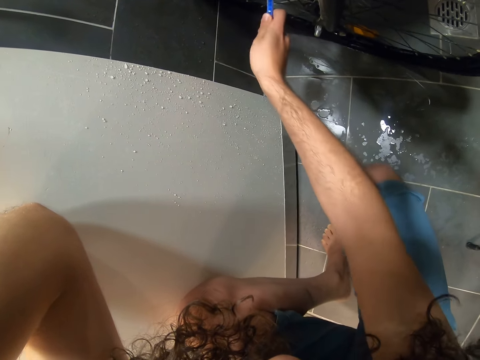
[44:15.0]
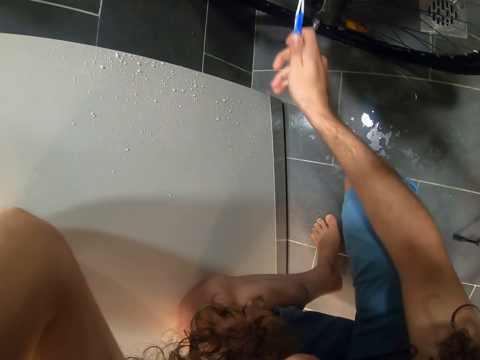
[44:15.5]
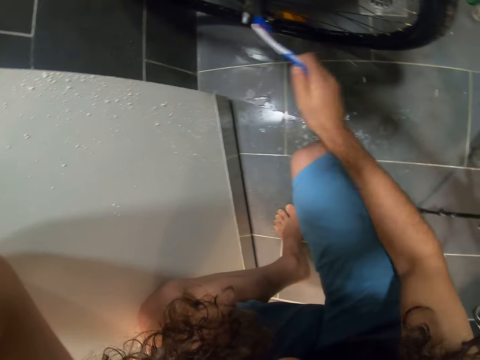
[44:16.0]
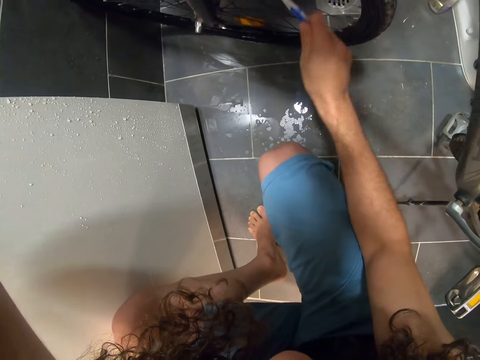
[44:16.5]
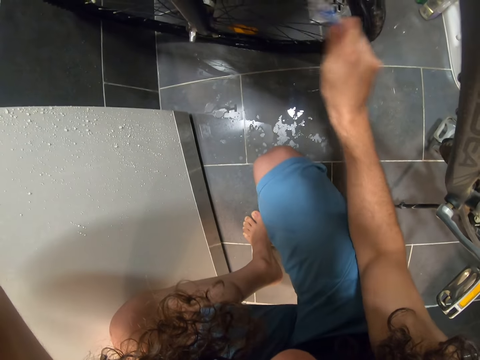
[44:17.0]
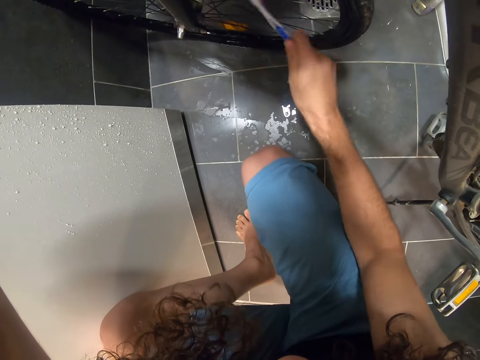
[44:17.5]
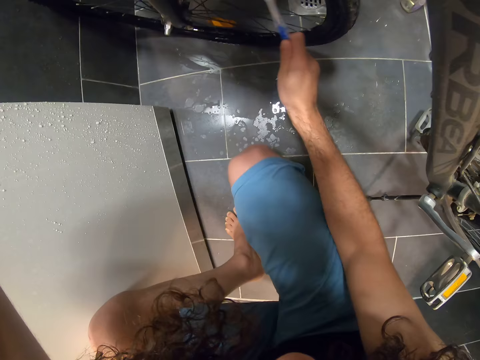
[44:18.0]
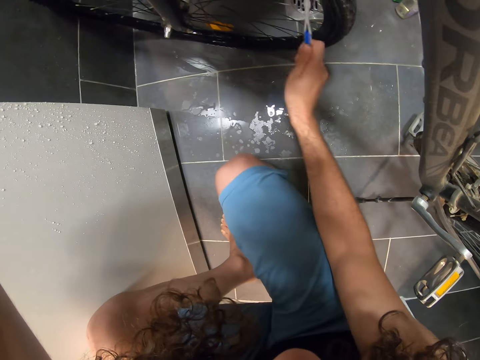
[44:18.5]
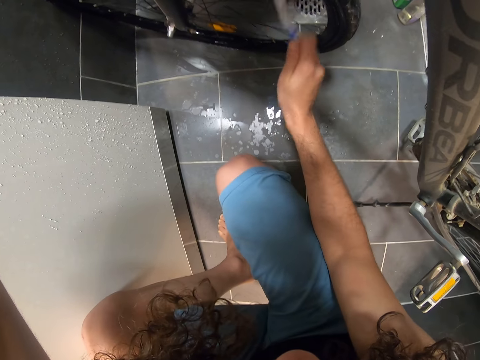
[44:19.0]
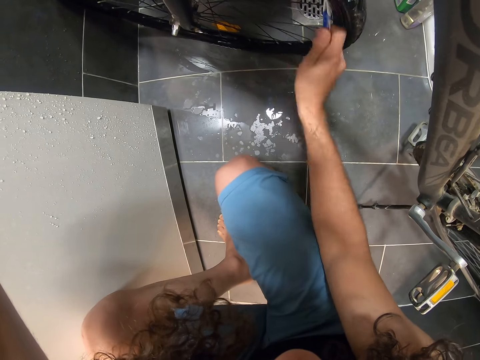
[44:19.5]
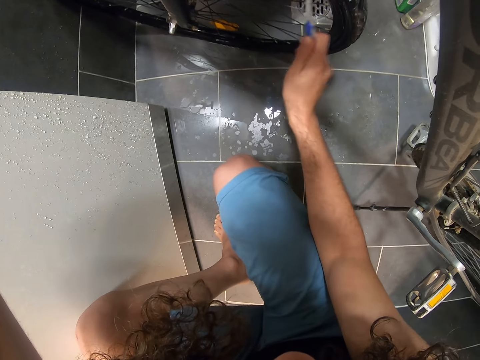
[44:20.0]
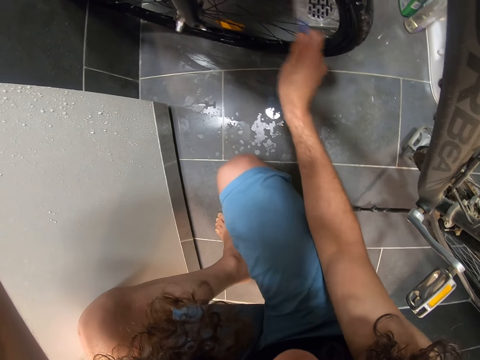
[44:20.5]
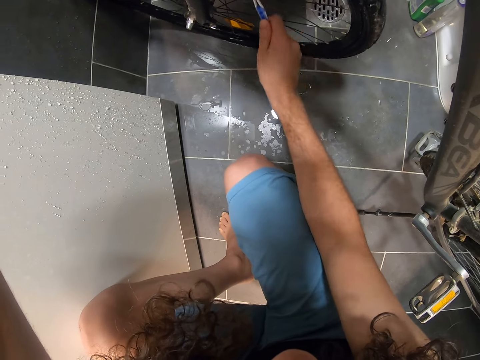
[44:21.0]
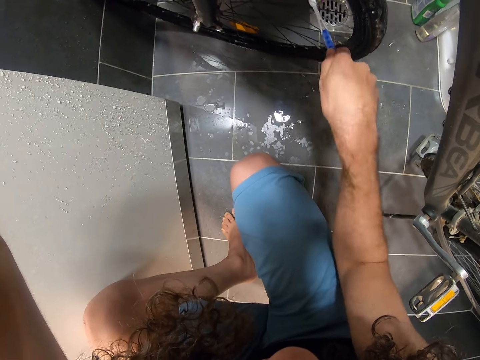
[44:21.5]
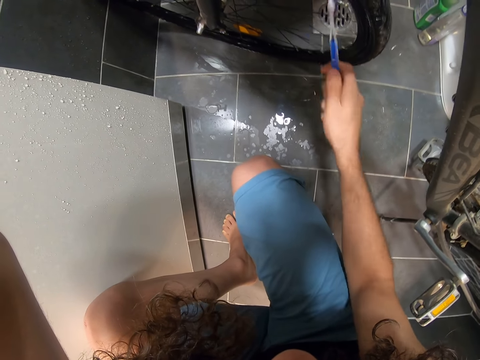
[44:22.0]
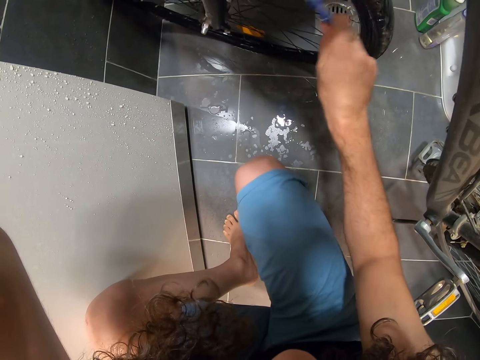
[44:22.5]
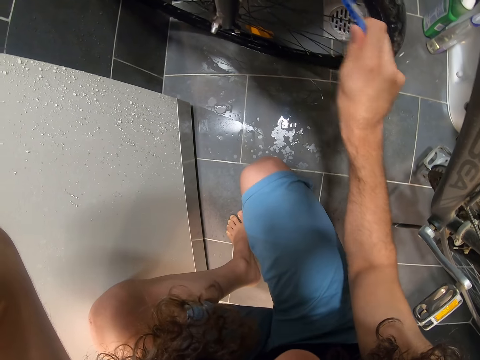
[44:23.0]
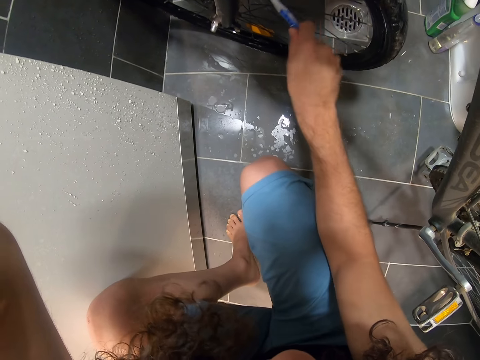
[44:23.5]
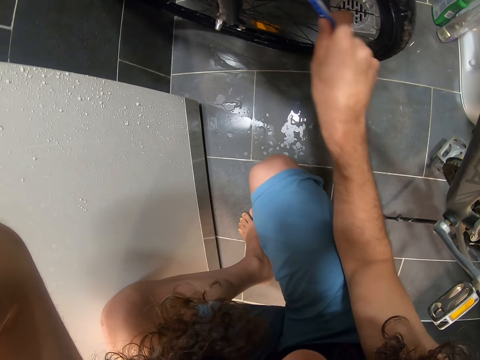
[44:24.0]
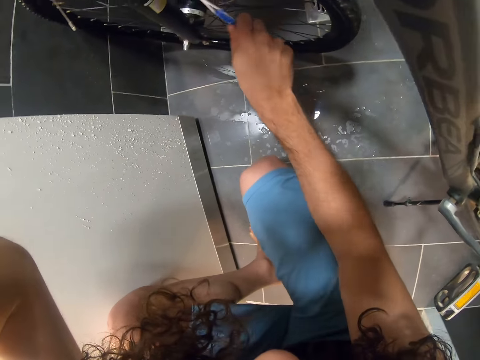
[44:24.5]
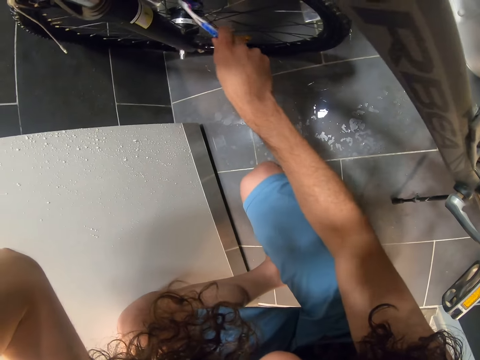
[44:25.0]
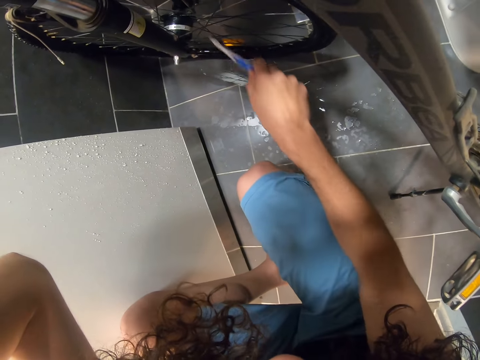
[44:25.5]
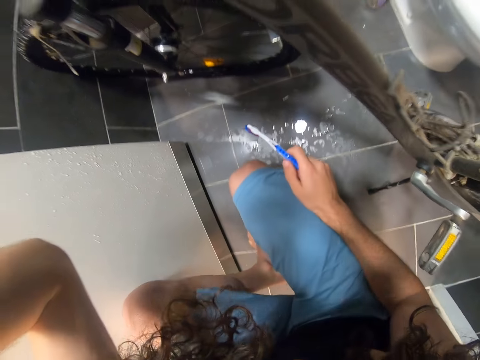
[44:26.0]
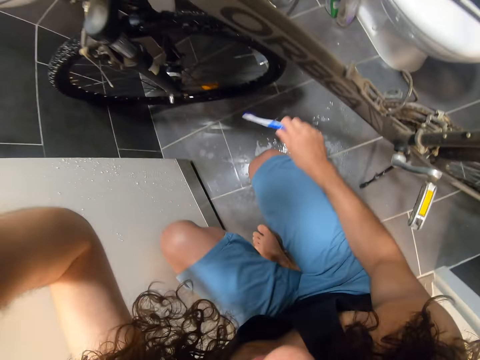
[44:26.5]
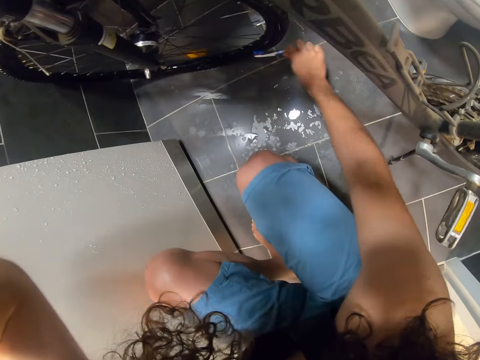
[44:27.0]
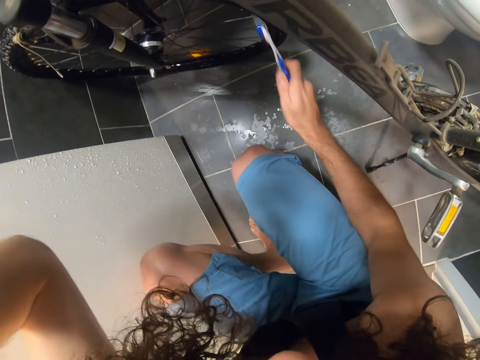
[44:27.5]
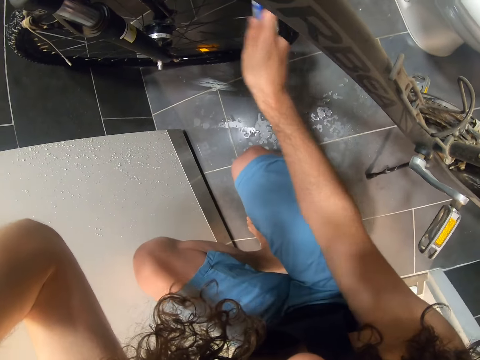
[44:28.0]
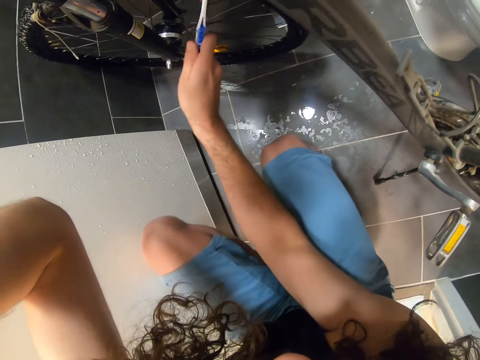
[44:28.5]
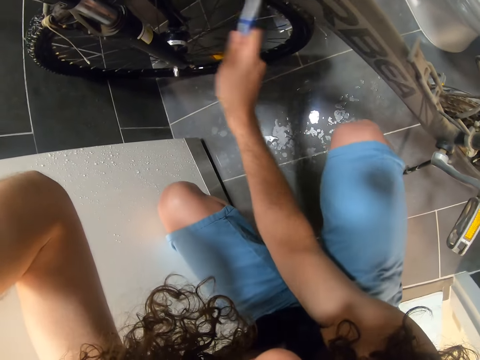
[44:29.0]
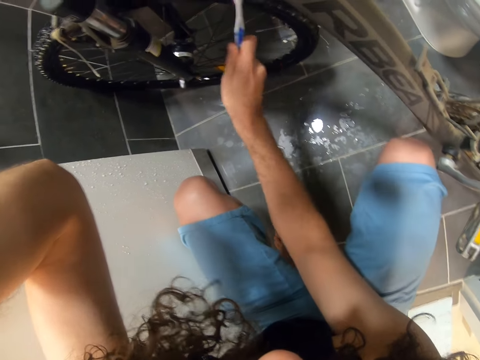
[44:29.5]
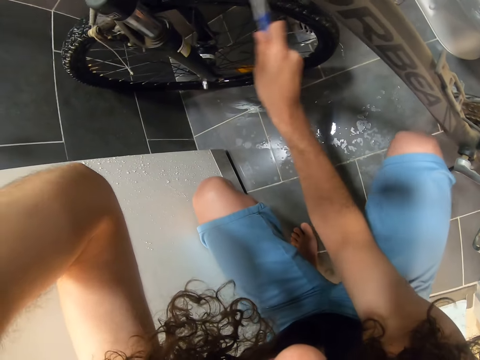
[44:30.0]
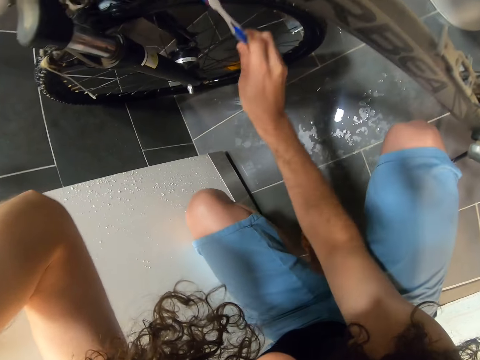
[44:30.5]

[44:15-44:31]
The camera wearer brushes the spoke. They brush the wheel.

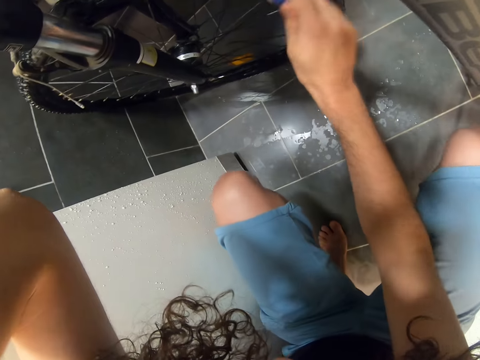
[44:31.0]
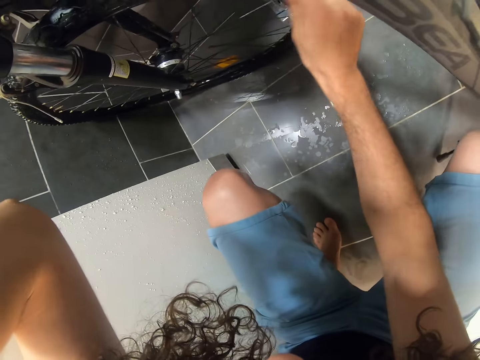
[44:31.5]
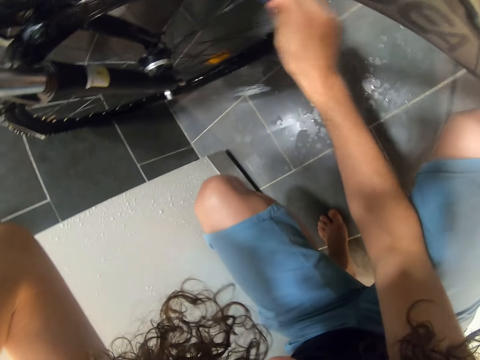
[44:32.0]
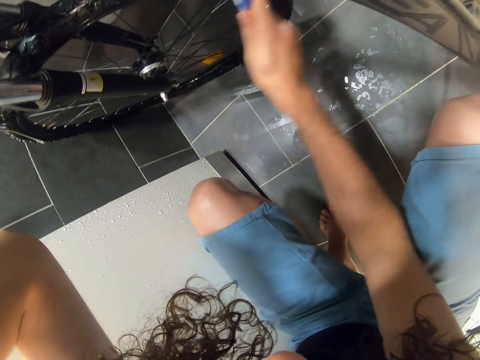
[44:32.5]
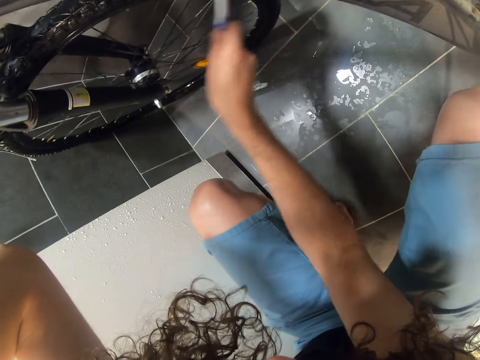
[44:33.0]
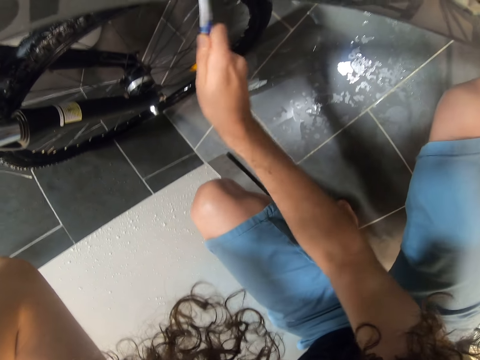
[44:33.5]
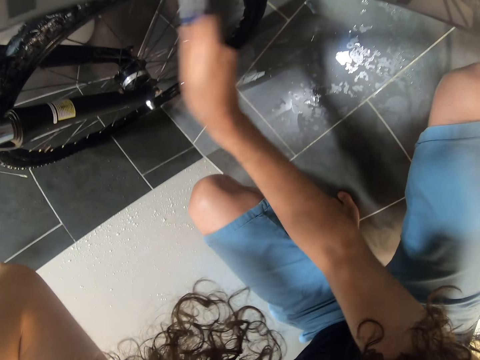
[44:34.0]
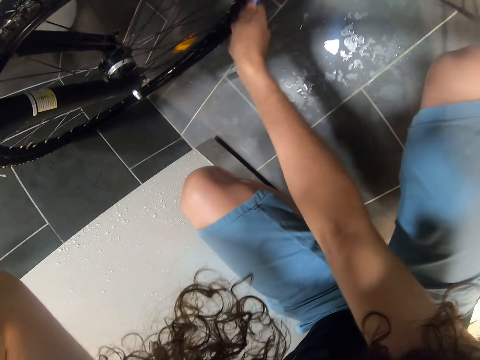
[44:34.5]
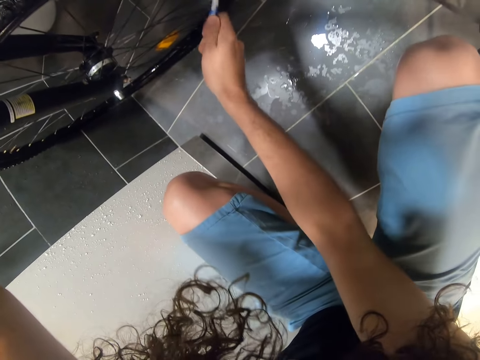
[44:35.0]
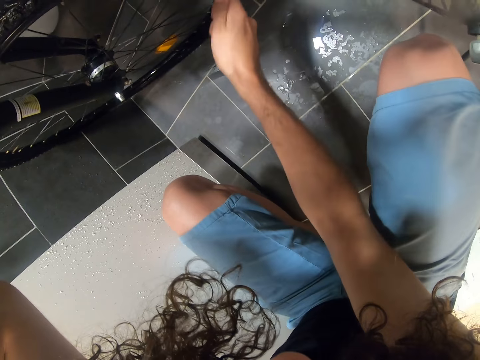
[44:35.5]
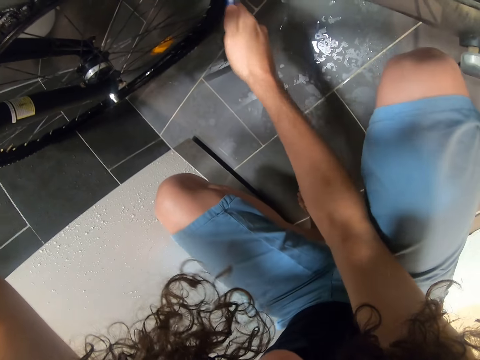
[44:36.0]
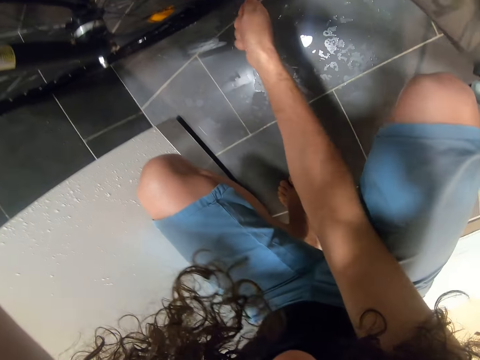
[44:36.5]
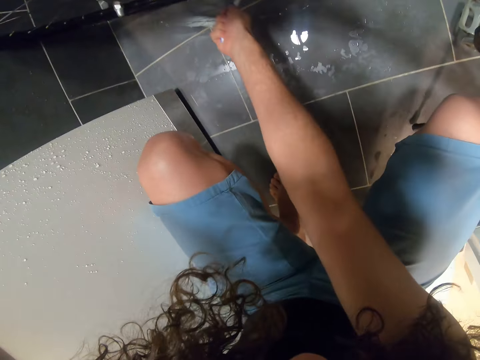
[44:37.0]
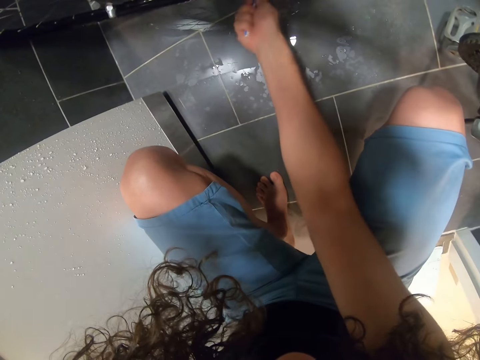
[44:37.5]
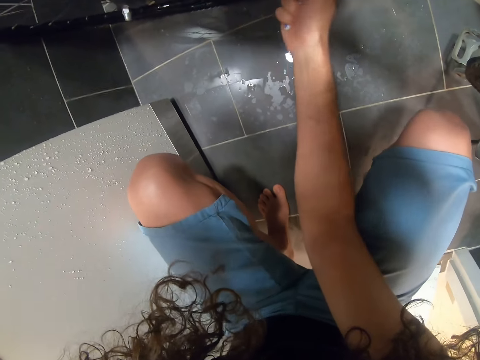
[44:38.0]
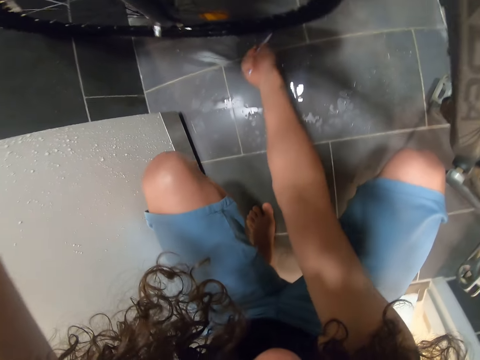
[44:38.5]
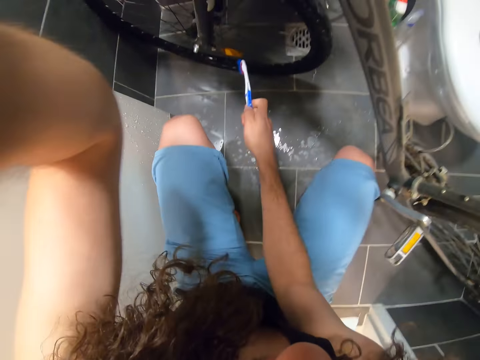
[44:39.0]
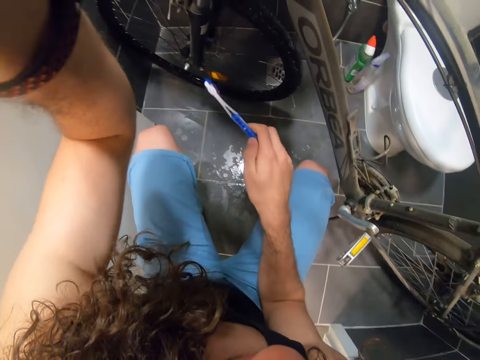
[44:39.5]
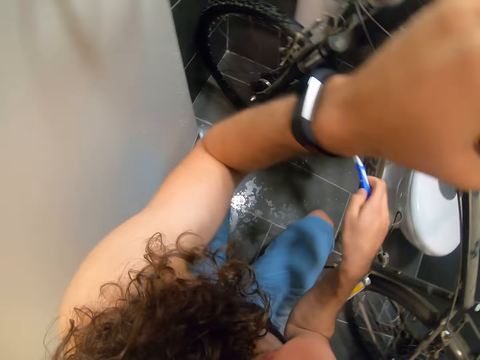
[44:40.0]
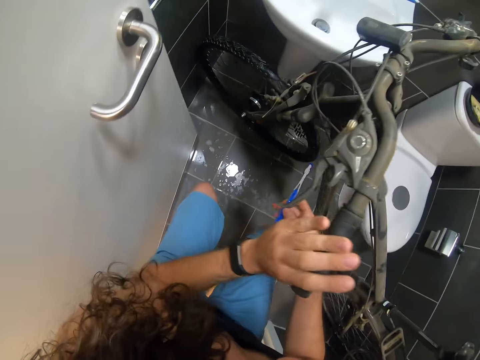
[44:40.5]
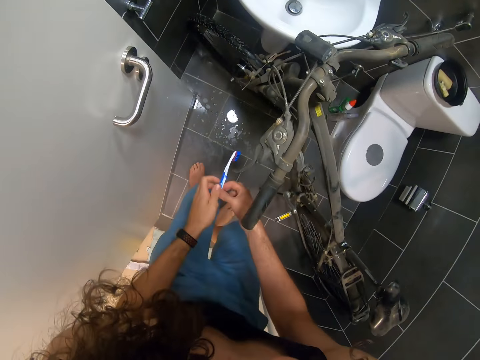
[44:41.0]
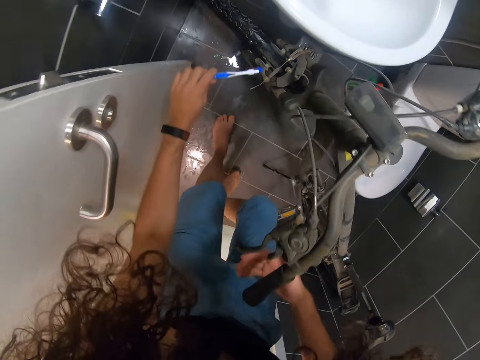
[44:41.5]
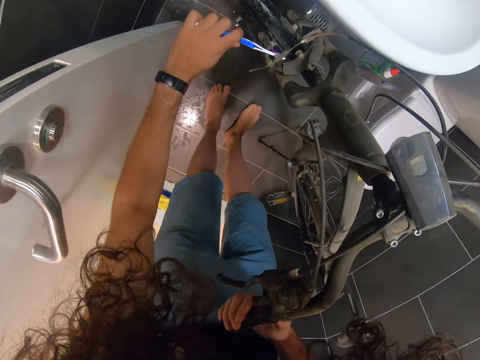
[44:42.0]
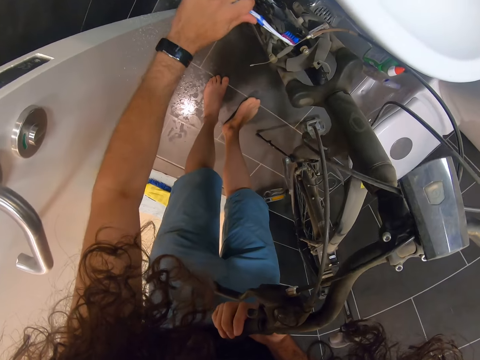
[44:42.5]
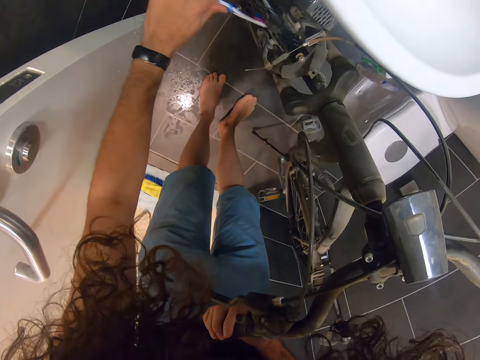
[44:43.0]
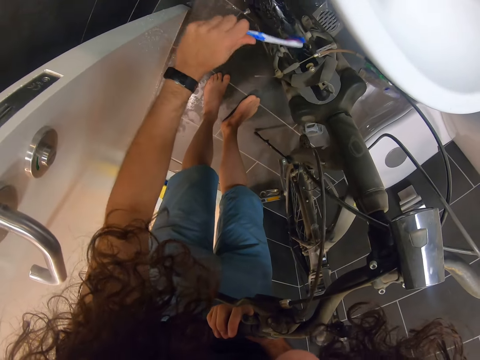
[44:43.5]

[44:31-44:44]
The camera wearer looks around. They brush the wheel.
